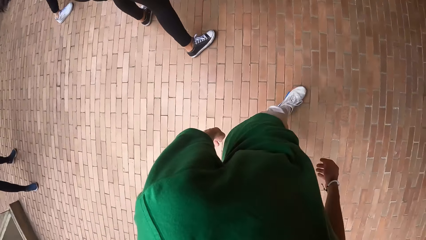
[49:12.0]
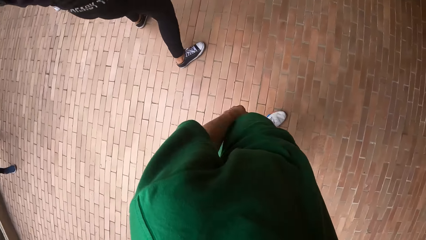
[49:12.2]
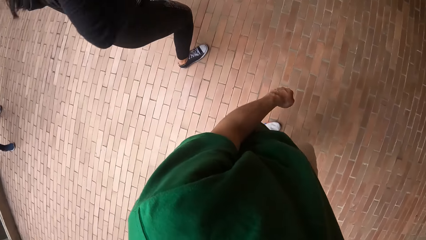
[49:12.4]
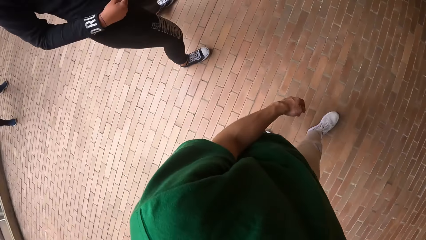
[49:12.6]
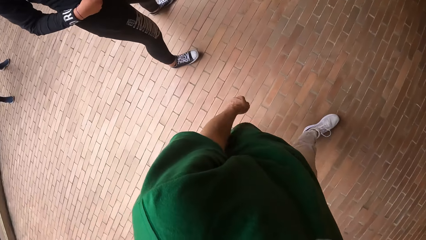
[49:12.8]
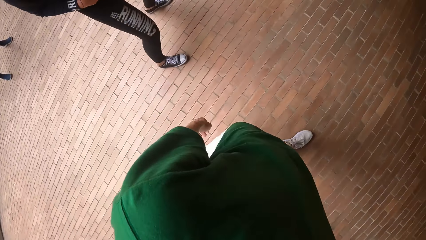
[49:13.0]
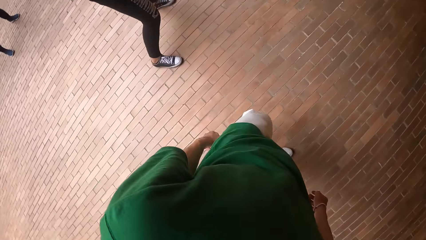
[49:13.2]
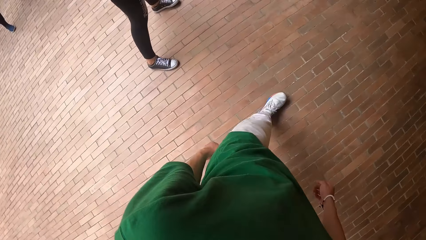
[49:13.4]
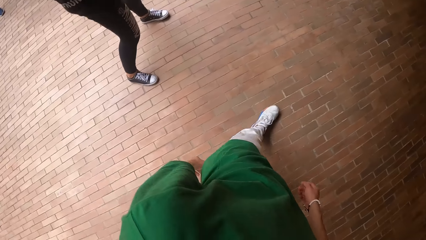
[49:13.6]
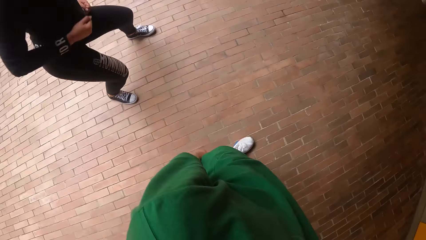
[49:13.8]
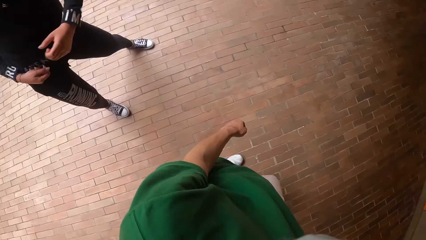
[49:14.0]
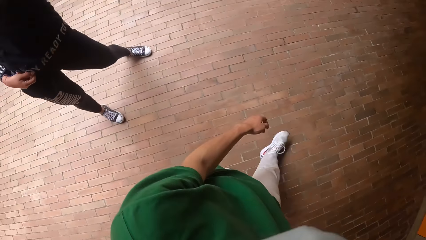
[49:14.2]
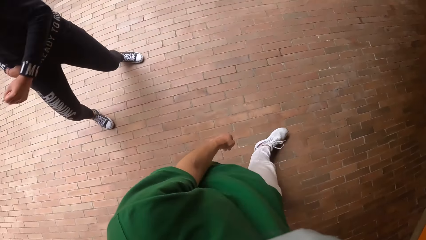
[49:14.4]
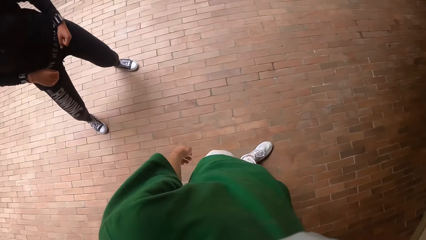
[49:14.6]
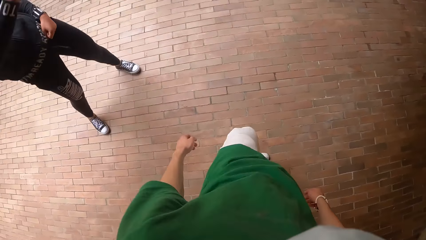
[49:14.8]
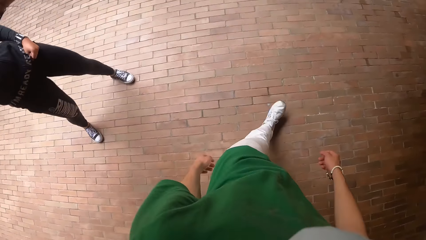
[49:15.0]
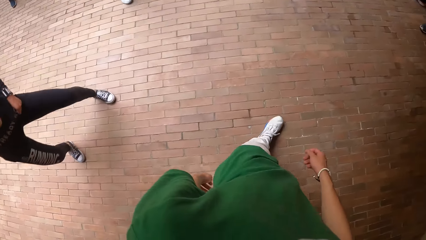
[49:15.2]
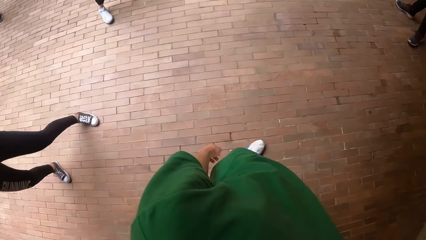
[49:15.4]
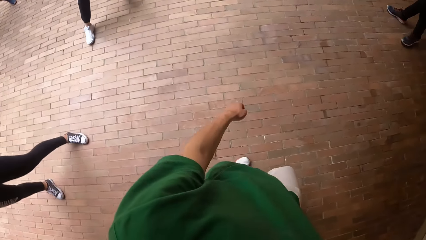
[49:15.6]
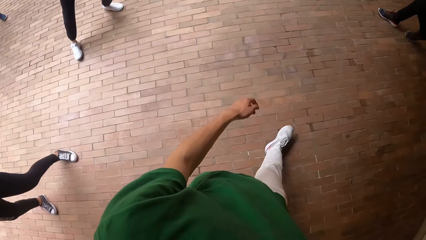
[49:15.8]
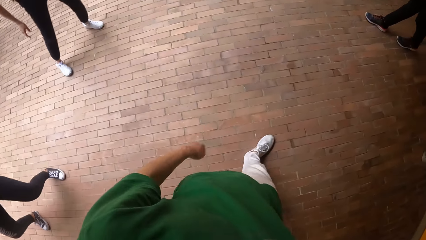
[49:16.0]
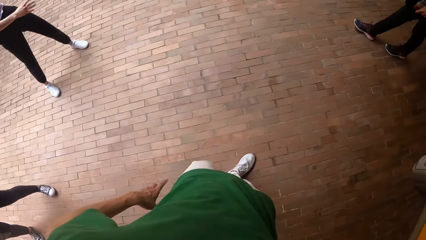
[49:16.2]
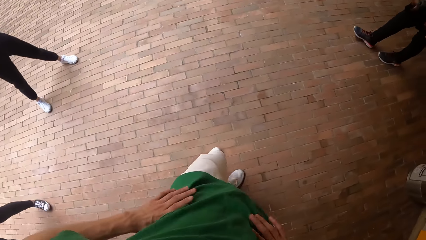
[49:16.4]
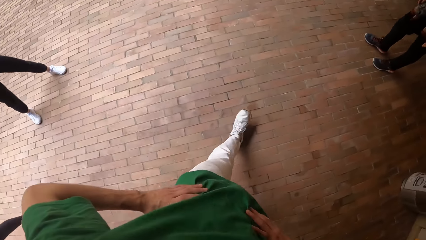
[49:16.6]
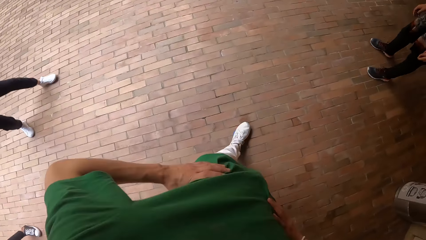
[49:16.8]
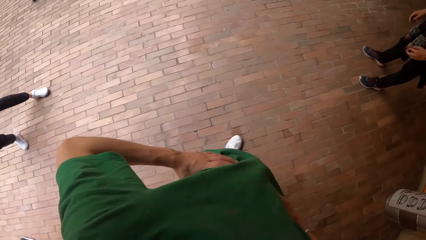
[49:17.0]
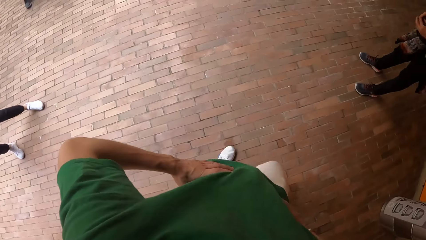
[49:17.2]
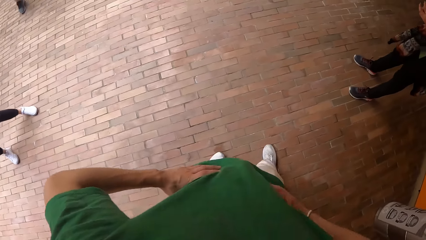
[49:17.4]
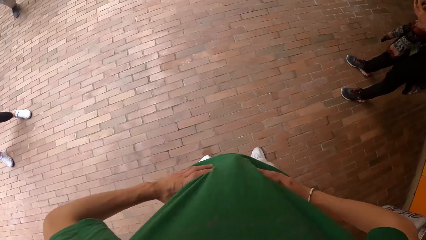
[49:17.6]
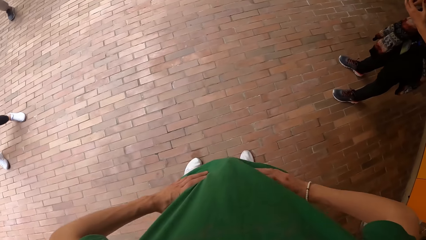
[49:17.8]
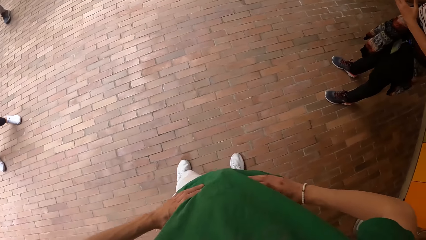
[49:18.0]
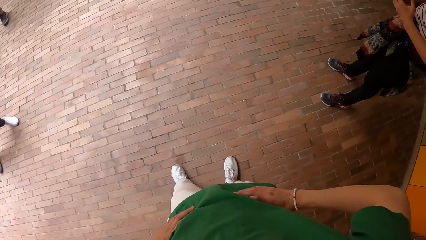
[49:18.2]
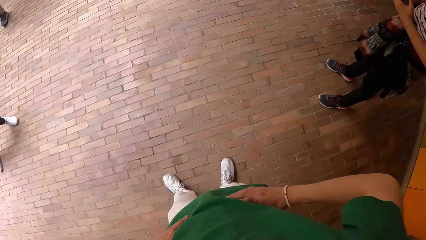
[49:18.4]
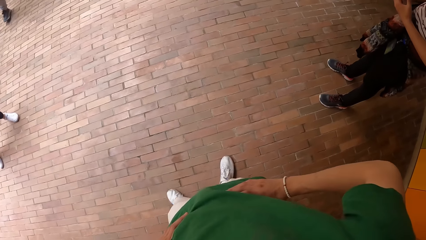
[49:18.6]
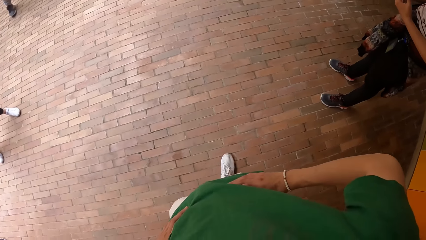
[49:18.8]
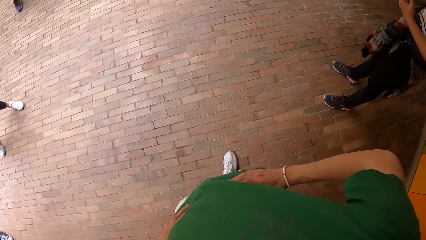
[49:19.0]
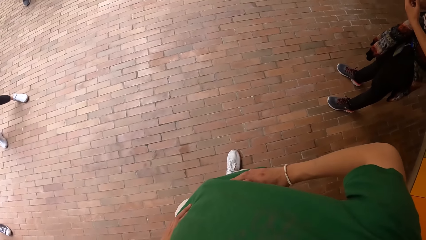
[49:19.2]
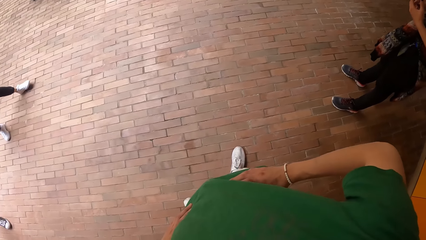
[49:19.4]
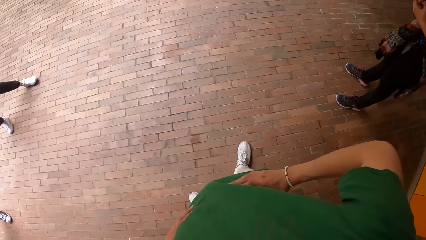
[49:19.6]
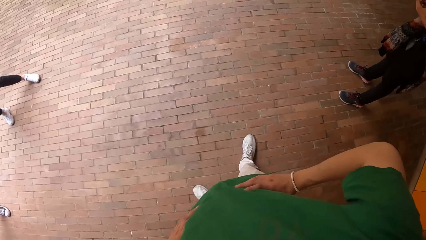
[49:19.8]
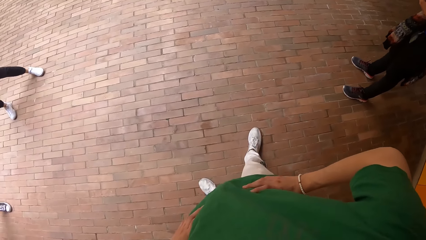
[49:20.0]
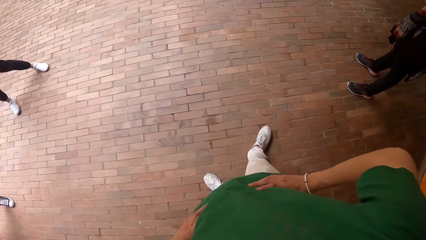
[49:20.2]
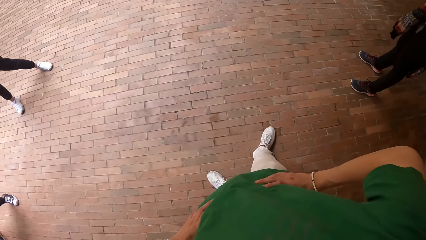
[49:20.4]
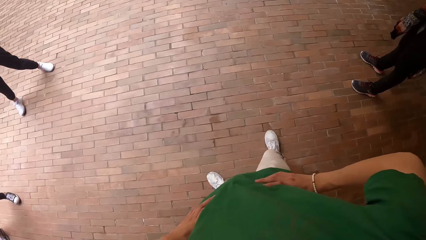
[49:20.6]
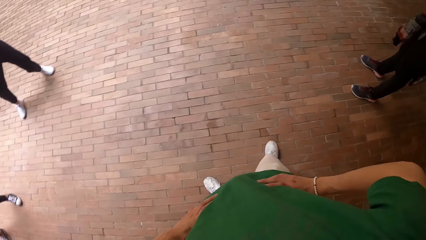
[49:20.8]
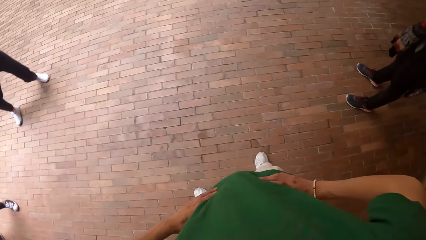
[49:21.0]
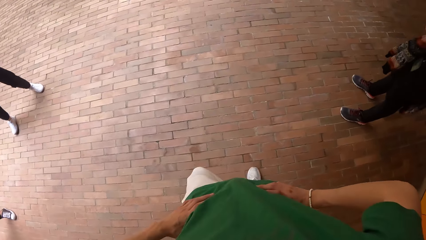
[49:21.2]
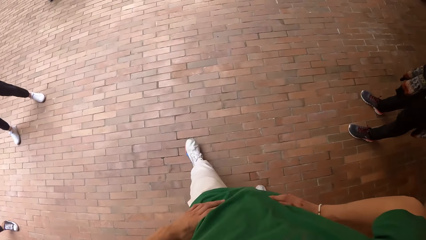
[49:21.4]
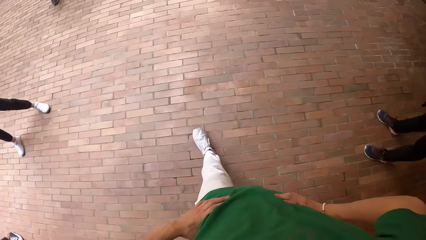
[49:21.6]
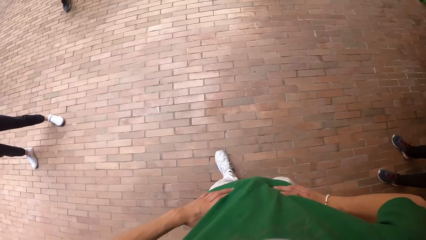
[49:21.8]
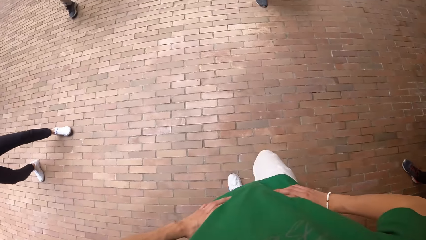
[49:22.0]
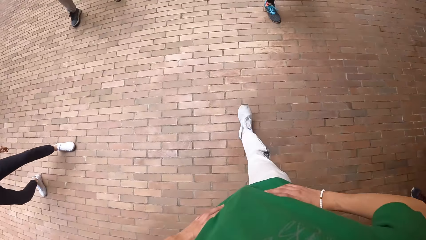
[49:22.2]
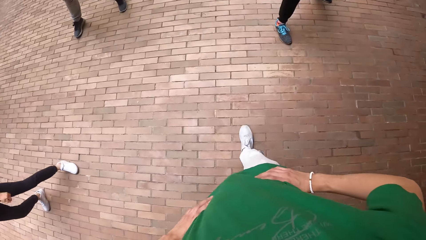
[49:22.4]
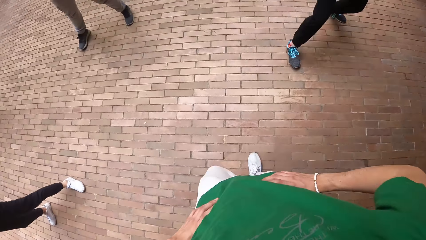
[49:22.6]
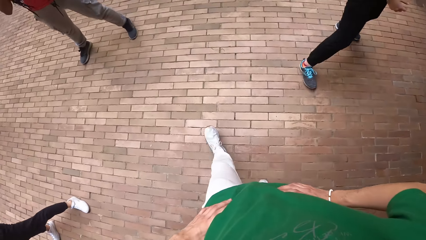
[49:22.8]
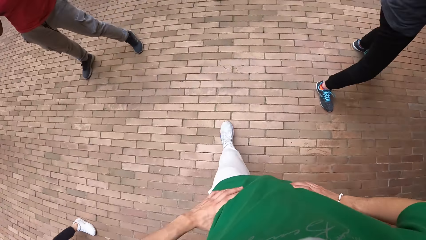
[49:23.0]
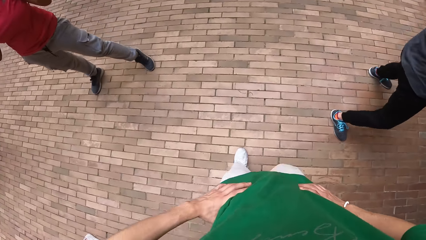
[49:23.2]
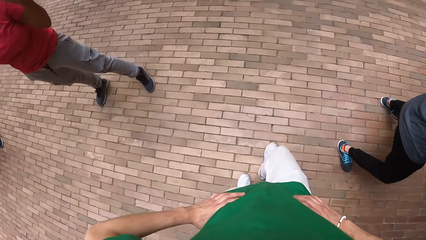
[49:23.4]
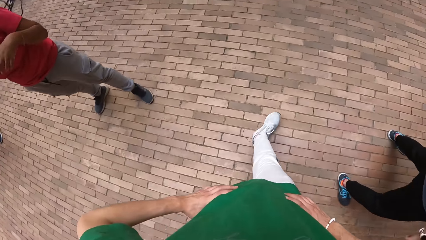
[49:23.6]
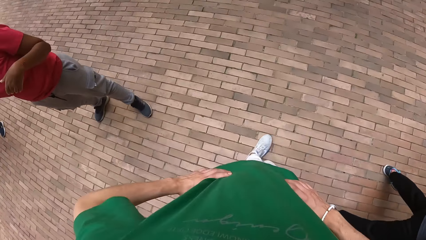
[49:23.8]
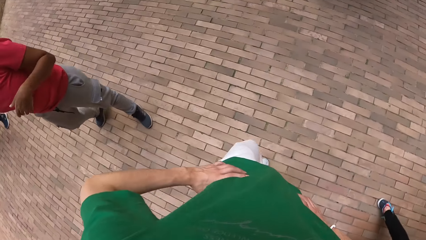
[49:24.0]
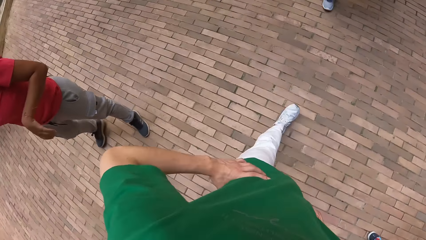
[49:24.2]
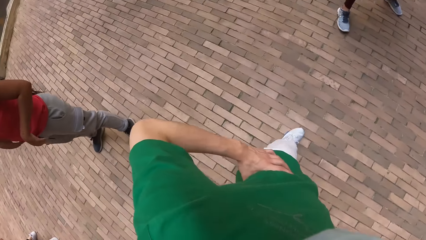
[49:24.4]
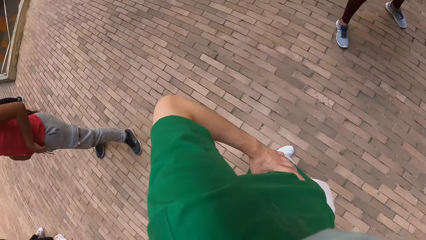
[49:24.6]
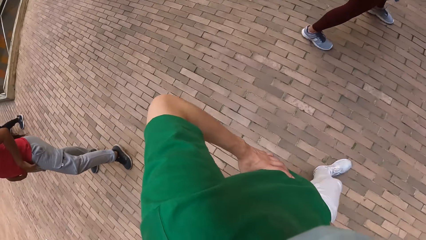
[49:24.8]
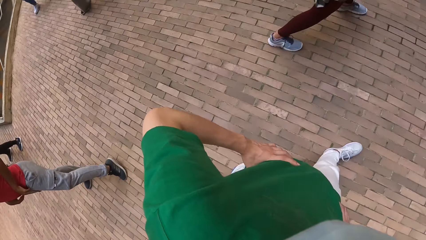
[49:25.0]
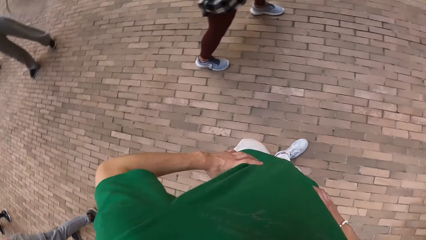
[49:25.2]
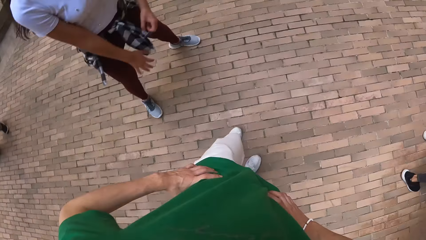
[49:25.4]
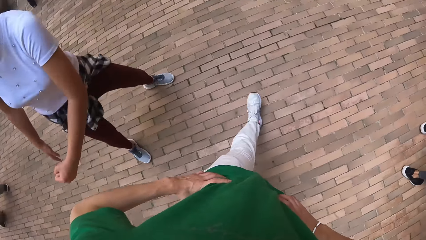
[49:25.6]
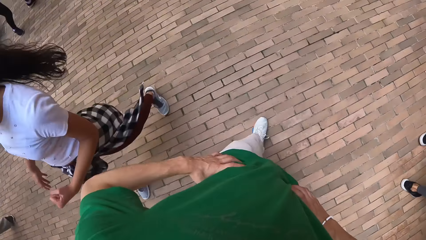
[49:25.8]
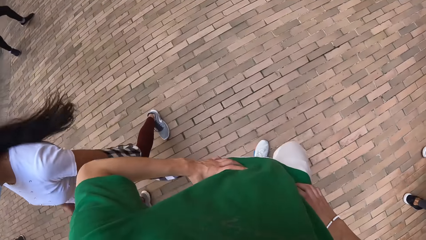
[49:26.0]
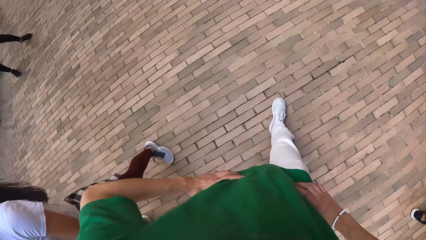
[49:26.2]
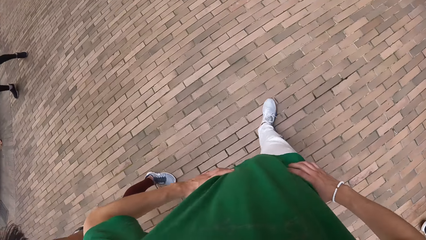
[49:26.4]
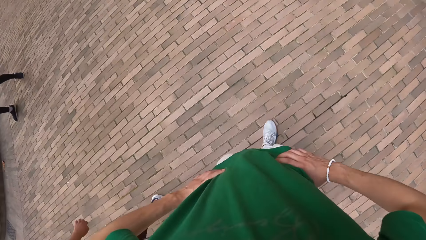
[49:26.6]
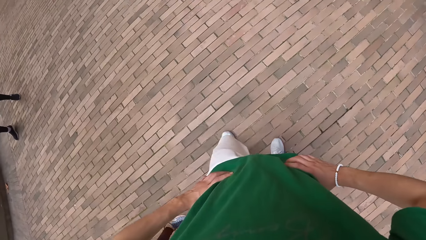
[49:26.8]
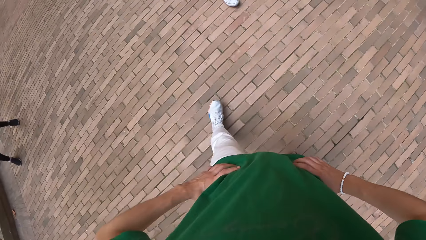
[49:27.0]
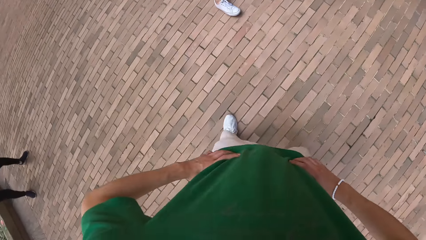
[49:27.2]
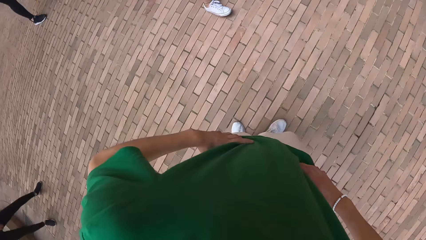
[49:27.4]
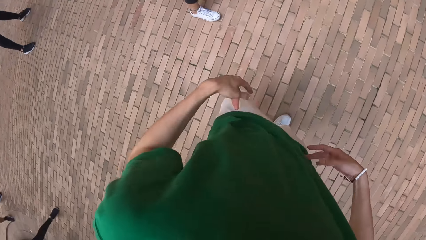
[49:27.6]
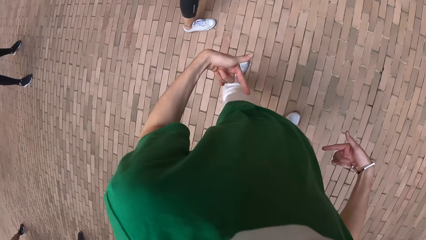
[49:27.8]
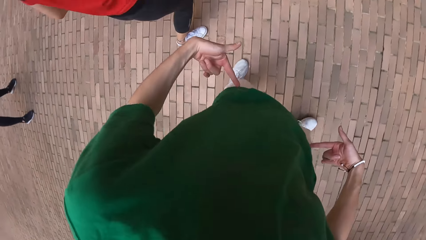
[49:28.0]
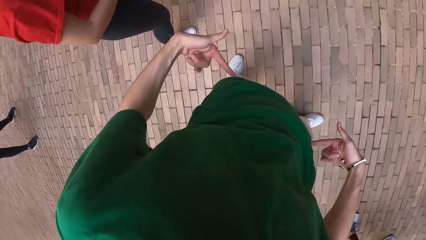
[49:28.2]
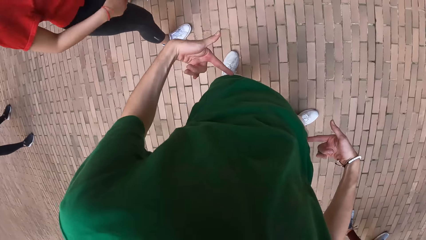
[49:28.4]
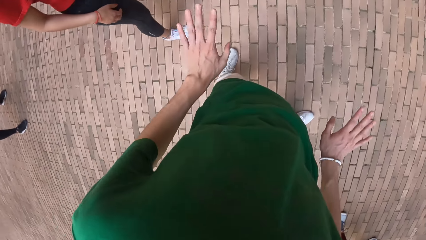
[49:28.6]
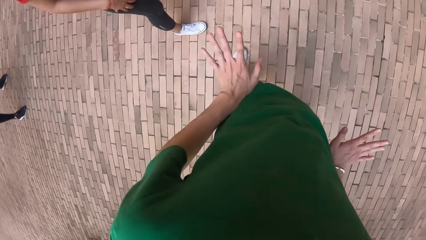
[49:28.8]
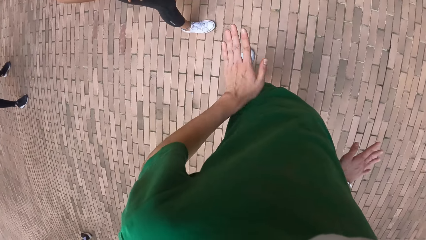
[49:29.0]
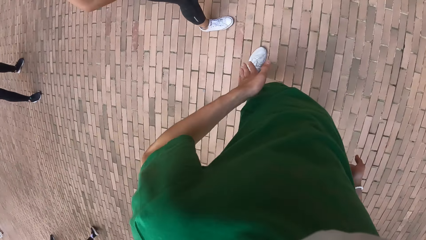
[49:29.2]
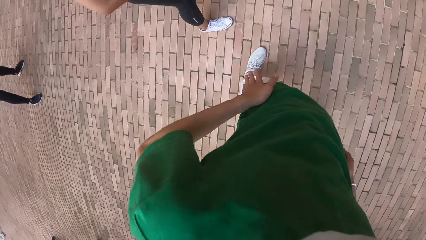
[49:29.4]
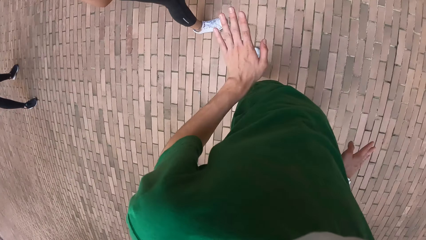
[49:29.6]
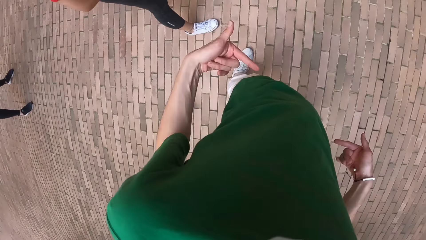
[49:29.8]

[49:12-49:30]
The camera wearer places his hands on his waist. He demonstrates the dance routine to a woman.
